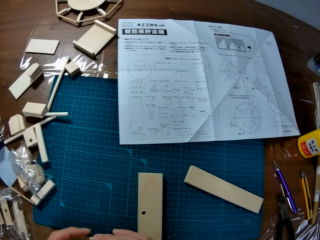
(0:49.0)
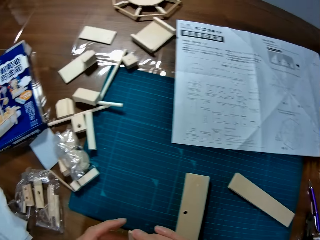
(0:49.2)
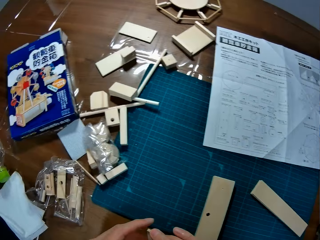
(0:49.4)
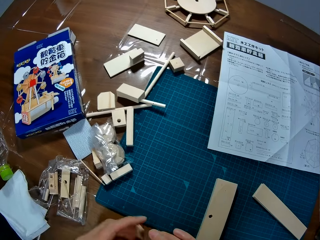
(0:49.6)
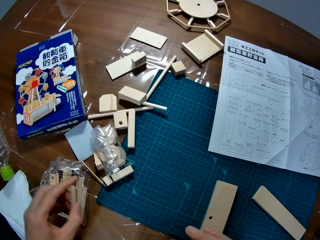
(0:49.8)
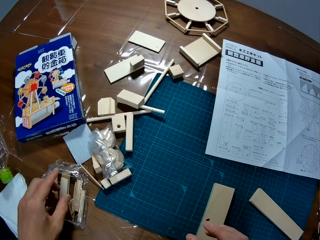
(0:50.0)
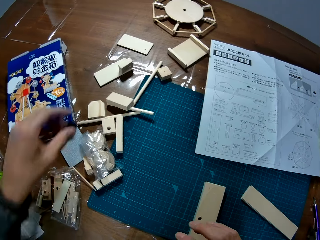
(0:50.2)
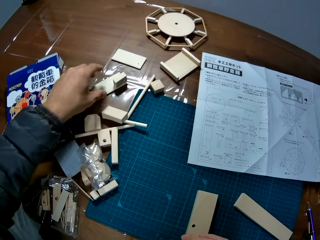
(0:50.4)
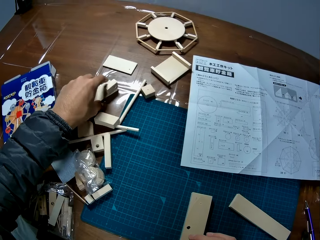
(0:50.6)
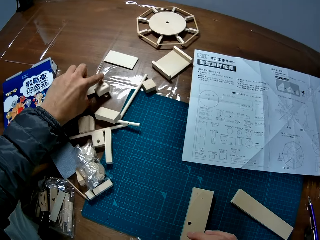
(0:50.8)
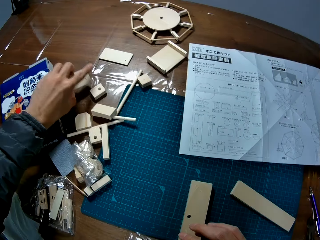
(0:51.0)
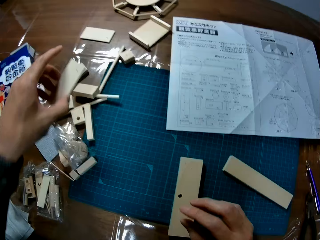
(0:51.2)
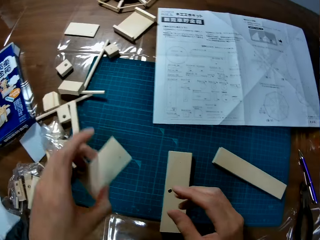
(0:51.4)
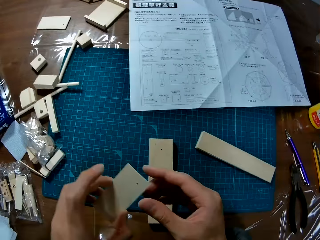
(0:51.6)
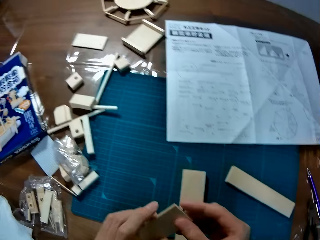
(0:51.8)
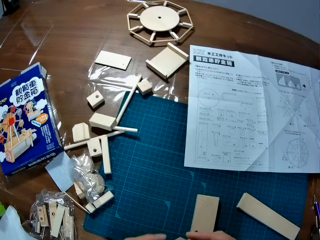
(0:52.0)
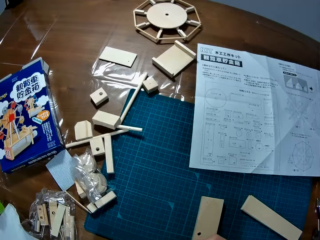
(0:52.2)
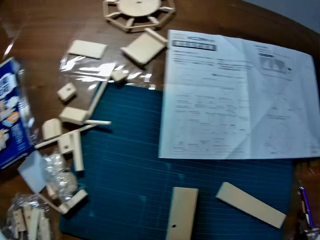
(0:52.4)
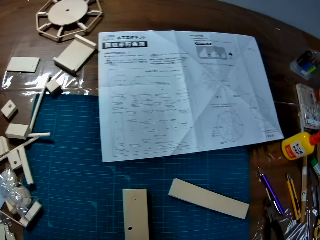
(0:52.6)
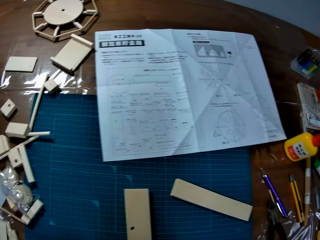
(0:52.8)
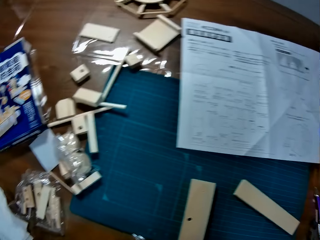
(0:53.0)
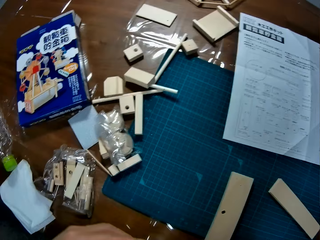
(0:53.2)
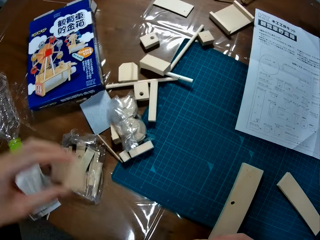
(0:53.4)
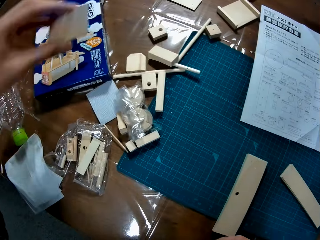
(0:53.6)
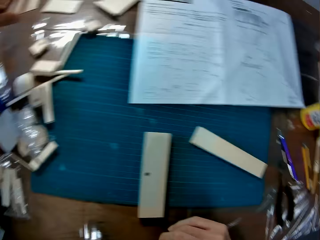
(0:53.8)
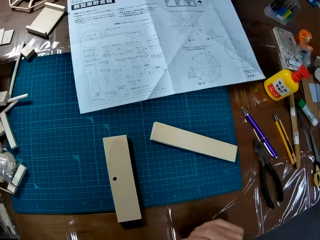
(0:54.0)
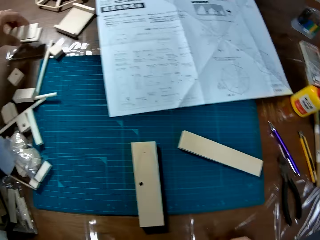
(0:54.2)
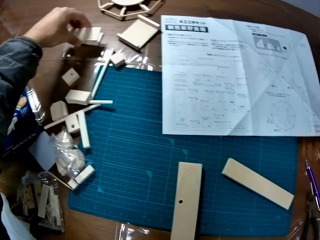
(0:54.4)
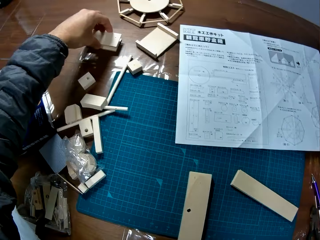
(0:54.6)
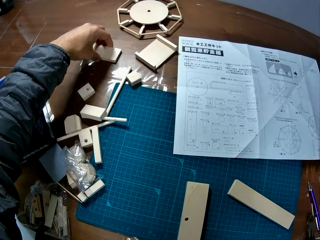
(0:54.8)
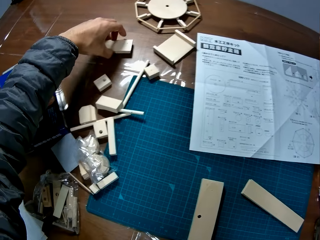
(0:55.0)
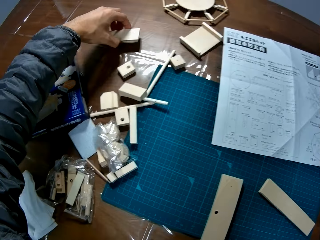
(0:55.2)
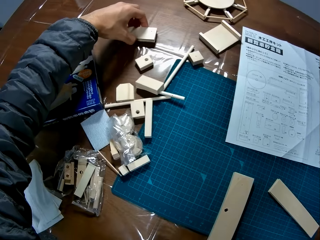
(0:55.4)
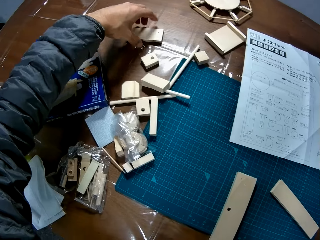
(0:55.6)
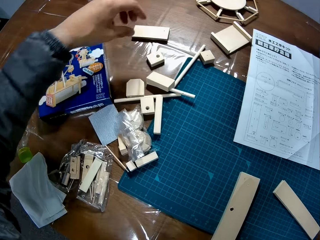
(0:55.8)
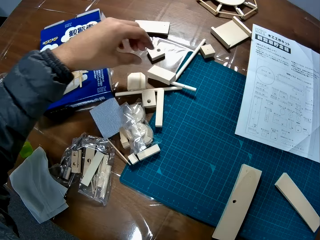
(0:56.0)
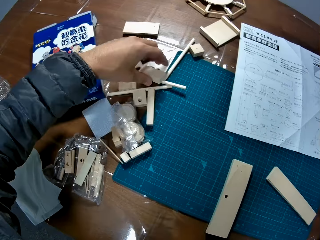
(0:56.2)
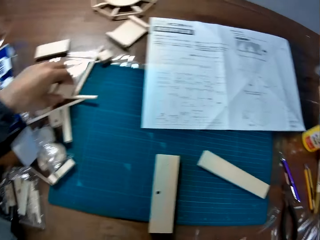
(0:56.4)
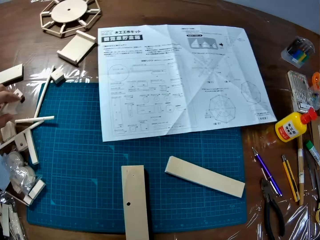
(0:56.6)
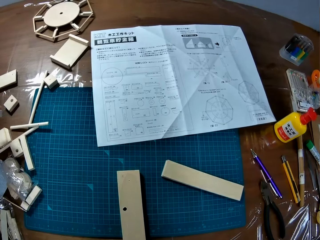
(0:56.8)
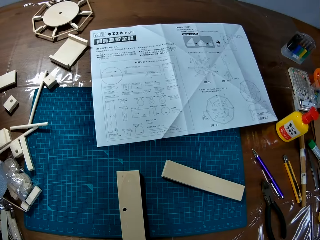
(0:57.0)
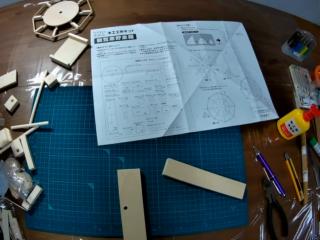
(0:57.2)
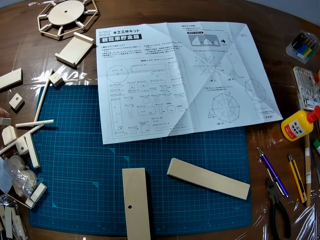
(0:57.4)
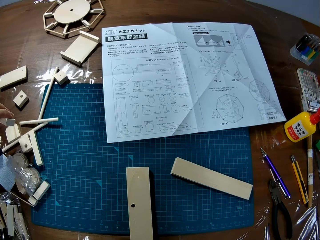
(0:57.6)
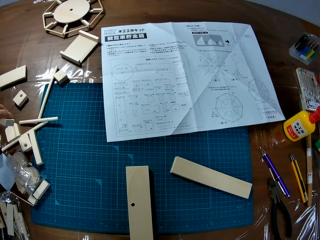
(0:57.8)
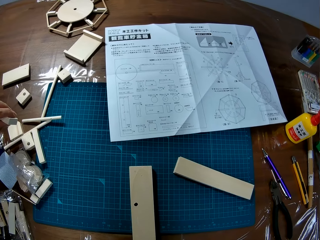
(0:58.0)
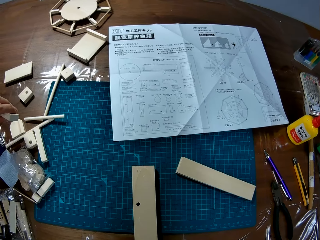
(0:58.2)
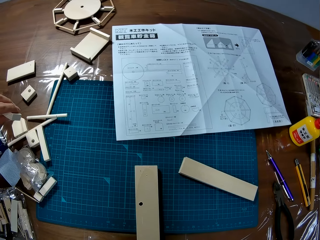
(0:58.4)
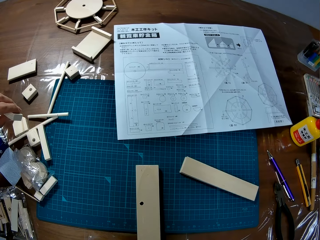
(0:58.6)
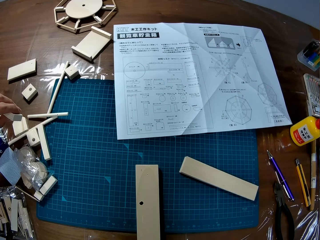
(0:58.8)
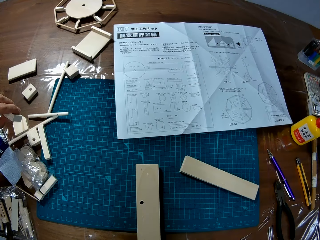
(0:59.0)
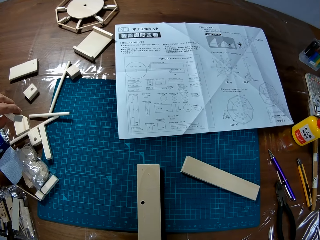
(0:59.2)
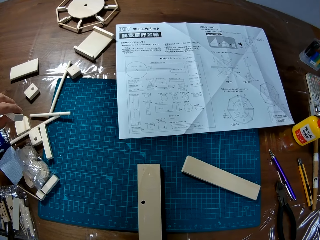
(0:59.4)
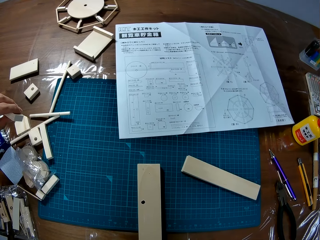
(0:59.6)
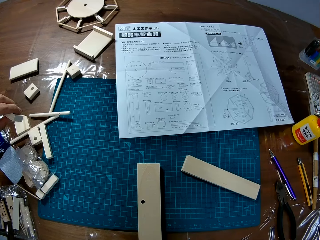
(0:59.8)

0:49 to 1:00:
The camera wearer drops the puzzle piece or modelling material piece in the nylon on the table. They pick a puzzle piece from the table. They drop the puzzle piece on another puzzle piece on the table. They move the puzzle pieces on the table. They put the modelling material piece on the table. They pick a puzzle piece from the table.

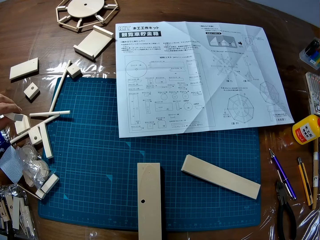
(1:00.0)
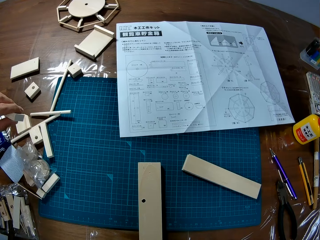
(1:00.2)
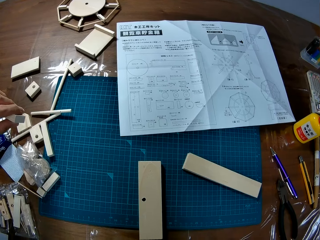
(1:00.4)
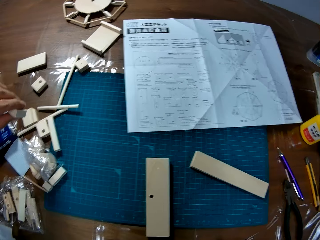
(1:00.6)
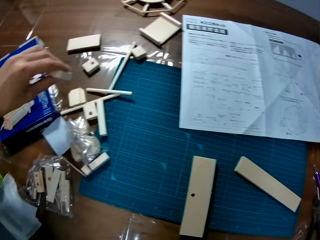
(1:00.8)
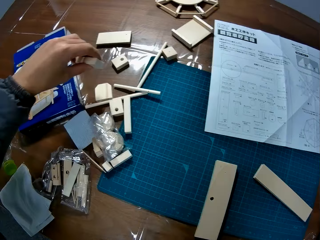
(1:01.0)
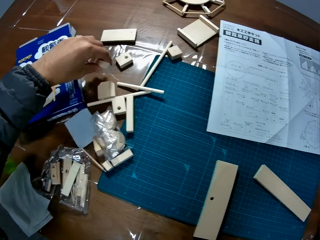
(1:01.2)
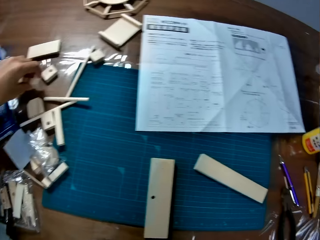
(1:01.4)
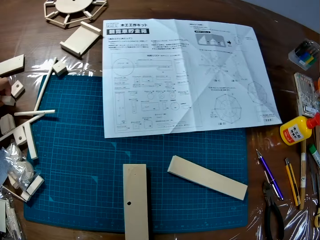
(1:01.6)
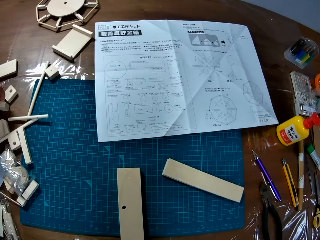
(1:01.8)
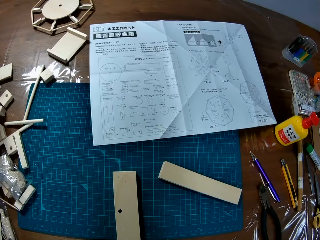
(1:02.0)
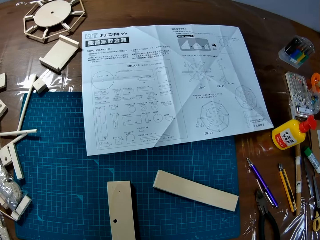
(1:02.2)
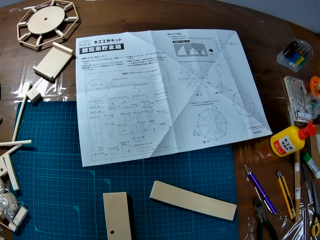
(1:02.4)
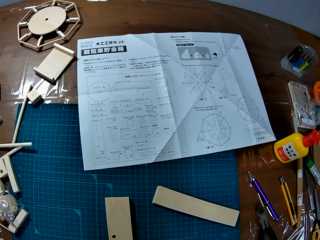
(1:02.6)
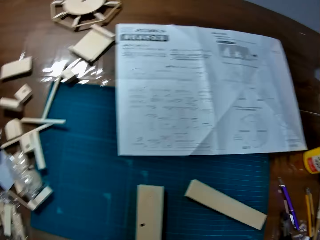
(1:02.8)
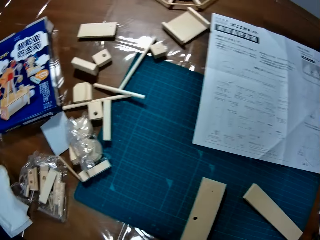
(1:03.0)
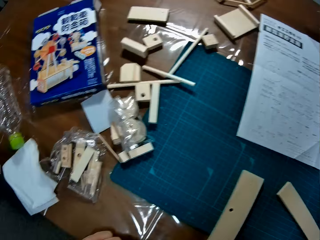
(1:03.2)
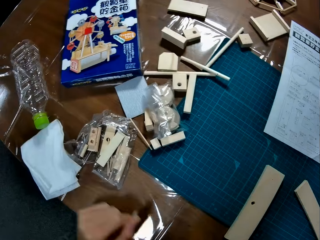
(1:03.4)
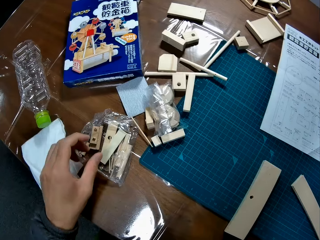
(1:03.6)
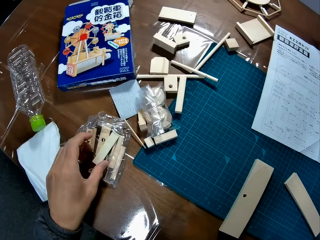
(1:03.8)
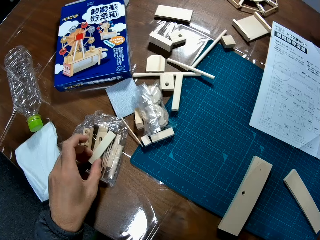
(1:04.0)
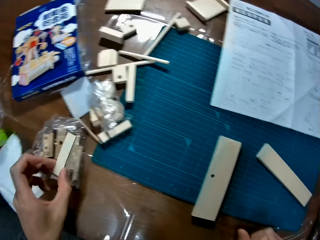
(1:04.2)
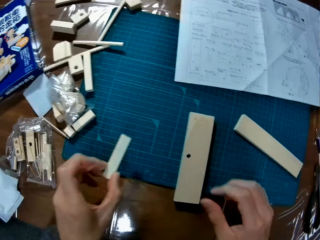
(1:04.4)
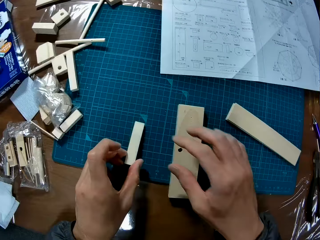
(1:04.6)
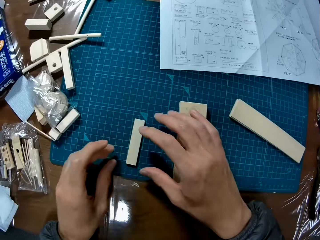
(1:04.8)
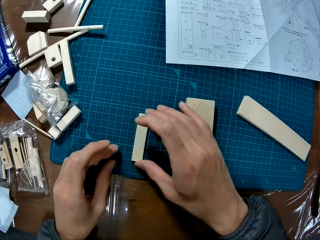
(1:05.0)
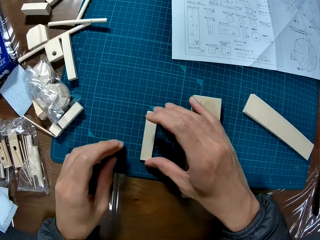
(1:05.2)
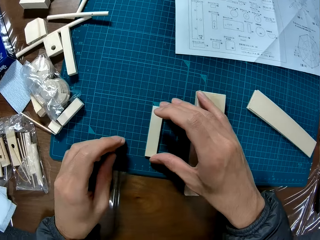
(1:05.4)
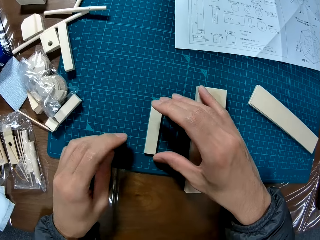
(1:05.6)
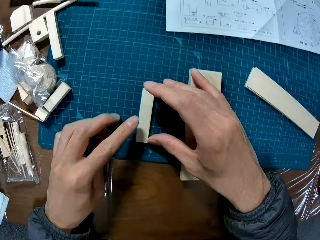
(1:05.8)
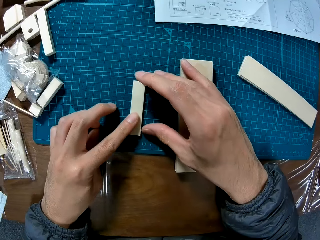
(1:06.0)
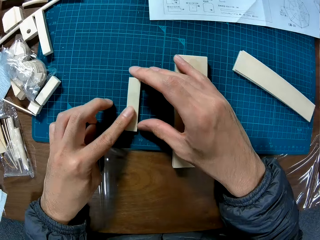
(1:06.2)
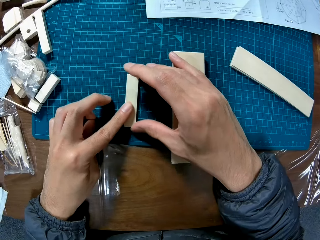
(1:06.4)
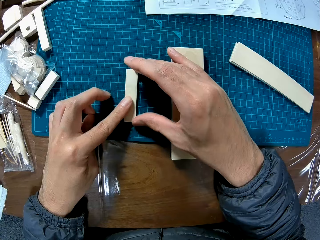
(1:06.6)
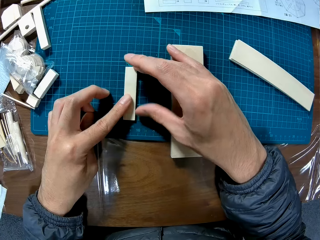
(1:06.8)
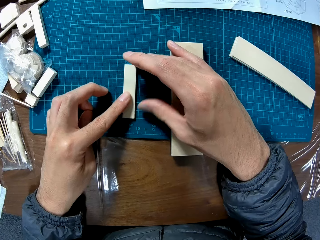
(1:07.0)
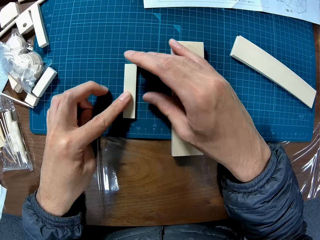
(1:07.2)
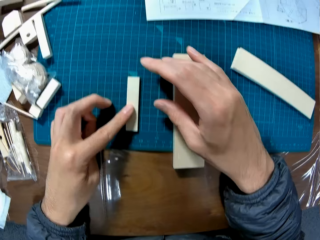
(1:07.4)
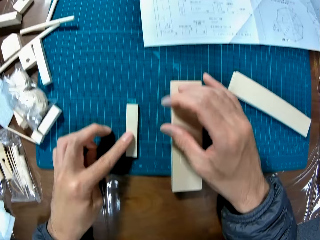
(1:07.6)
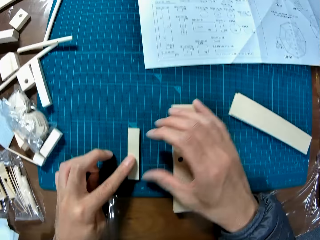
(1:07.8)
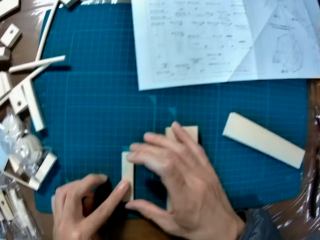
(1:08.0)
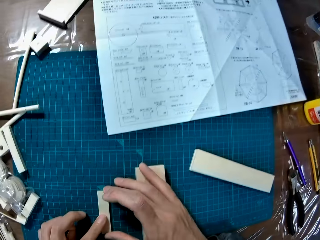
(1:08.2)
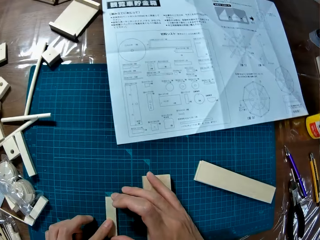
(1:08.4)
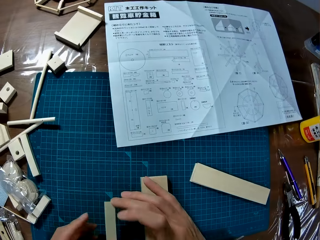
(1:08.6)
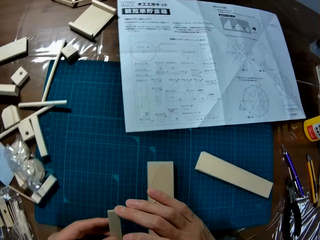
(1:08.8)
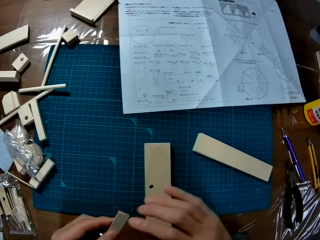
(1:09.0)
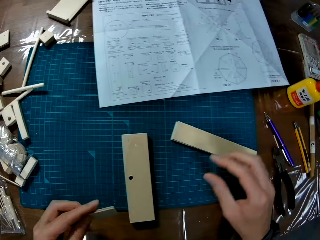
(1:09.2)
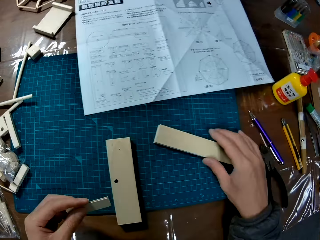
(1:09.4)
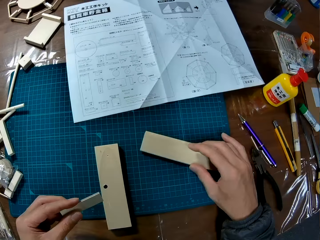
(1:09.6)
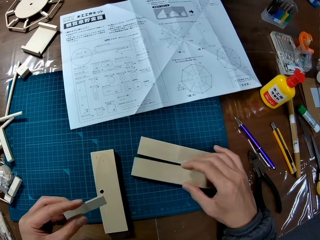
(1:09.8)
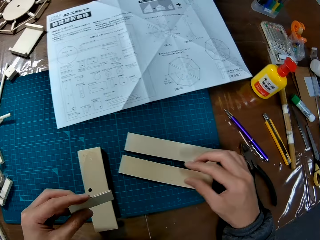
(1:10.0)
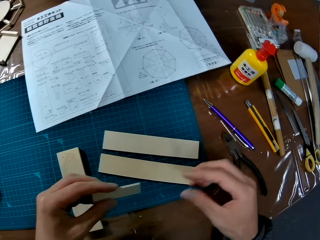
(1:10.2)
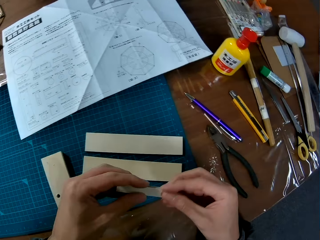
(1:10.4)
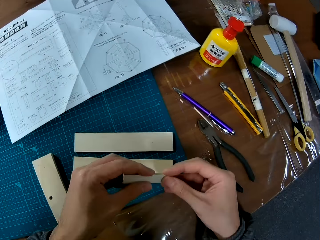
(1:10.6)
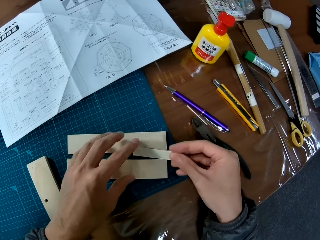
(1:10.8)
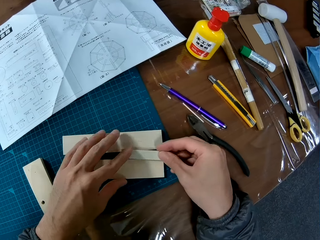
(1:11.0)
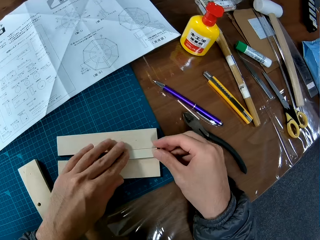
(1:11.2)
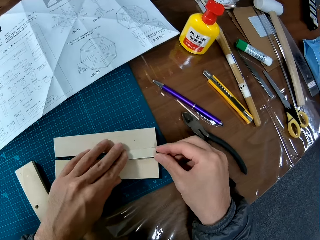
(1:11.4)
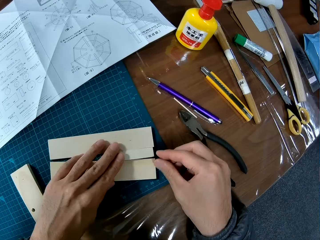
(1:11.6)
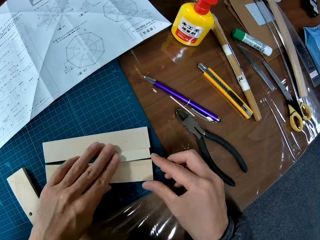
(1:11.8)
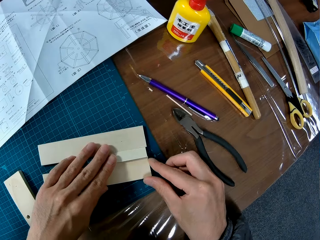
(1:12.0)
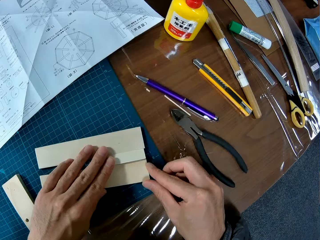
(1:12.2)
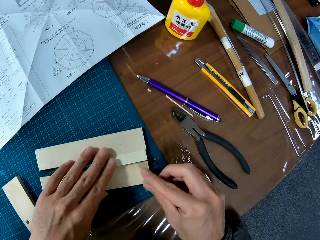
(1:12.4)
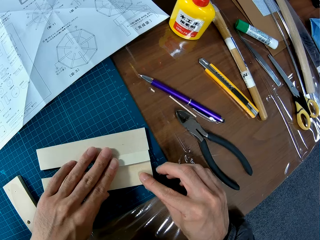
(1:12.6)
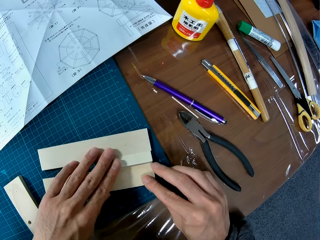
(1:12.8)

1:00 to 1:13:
The camera wearer drops the puzzle piece or modelling material piece on the table. He picks a puzzle piece from the nylon on the table. He drops the puzzle piece on the blue sheet or cutting mat. He moves the puzzle piece on the blue sheet. He holds the modelling material piece with both hands. He picks the puzzle piece from the blue sheet. He picks a modelling material piece. He pulls his hand off the modelling material piece. He picks a modelling material piece. He moves another puzzle piece on the table. He places the puzzle piece in-between two puzzle pieces on the table. He joins the modelling material pieces.
